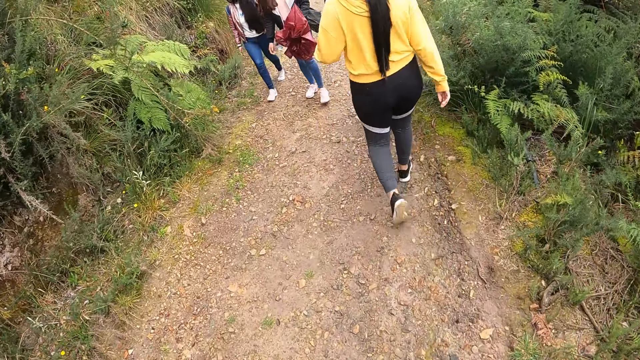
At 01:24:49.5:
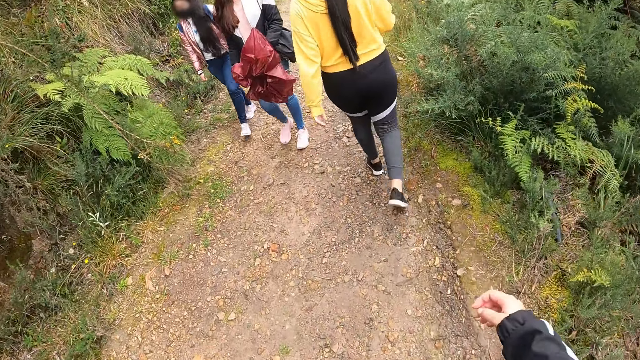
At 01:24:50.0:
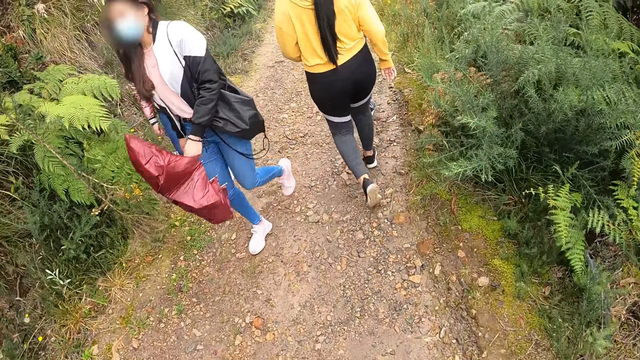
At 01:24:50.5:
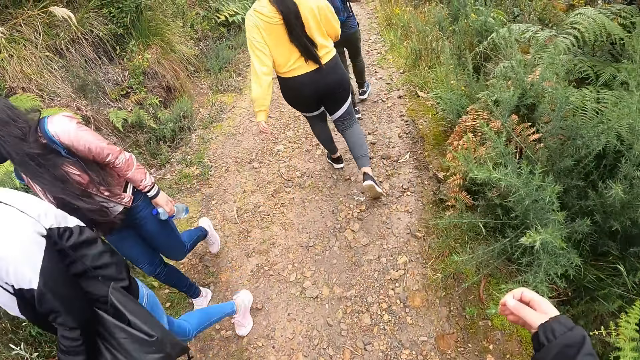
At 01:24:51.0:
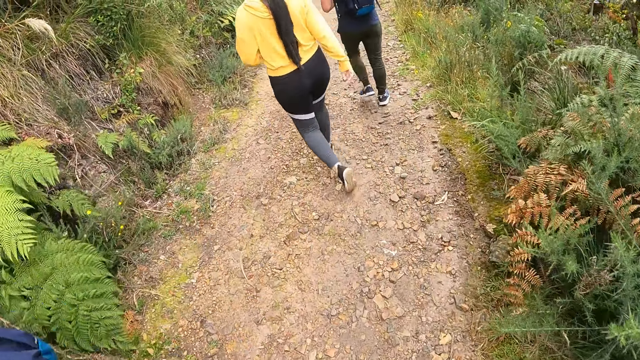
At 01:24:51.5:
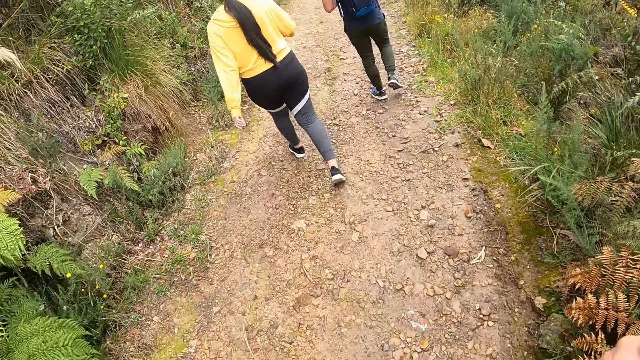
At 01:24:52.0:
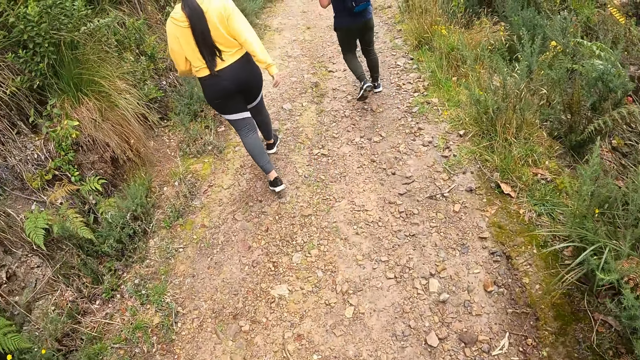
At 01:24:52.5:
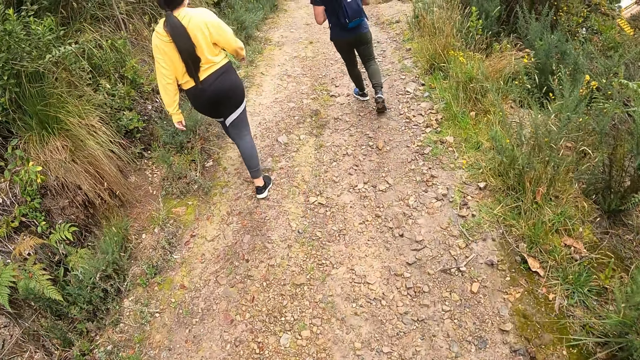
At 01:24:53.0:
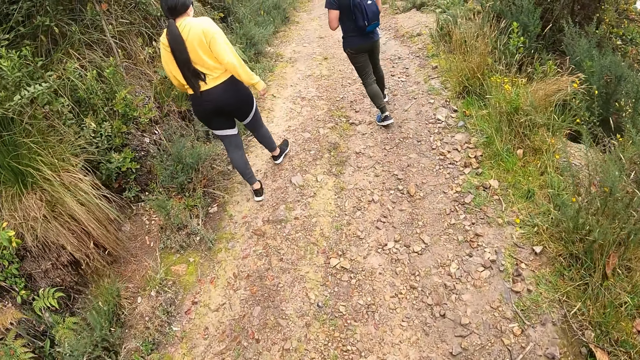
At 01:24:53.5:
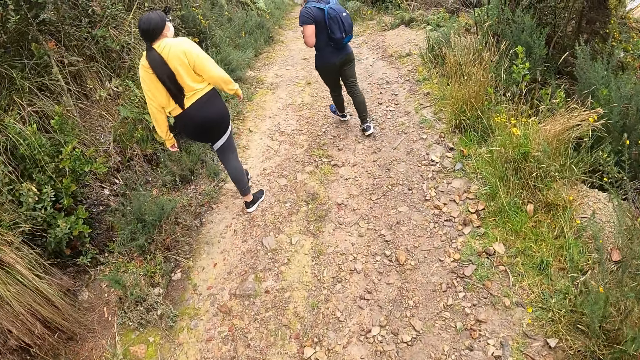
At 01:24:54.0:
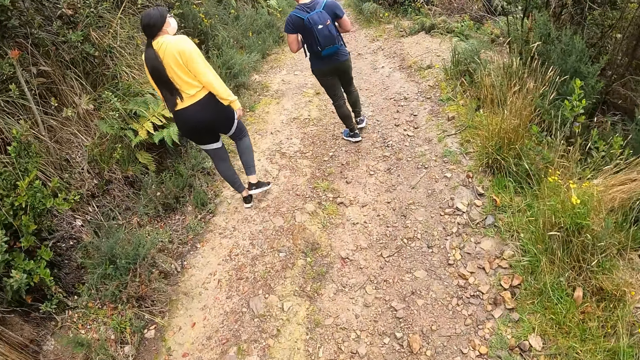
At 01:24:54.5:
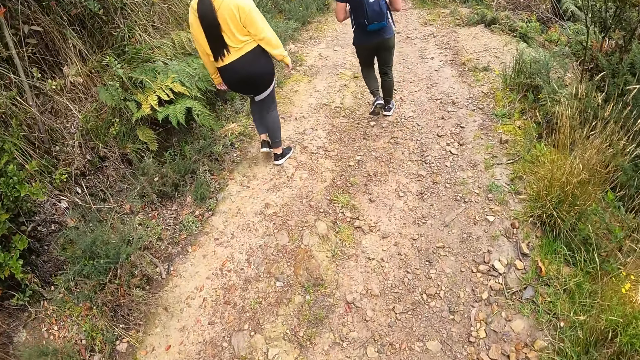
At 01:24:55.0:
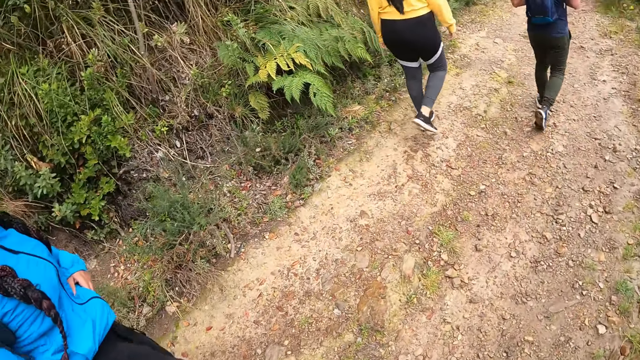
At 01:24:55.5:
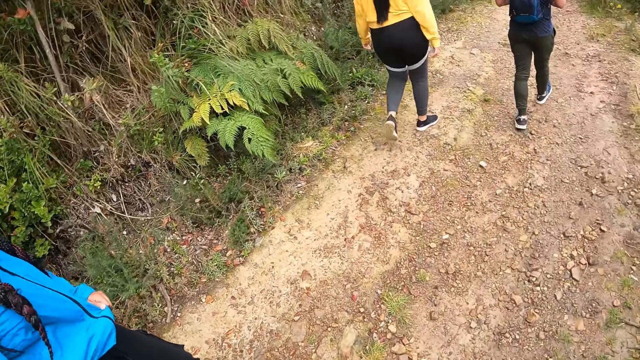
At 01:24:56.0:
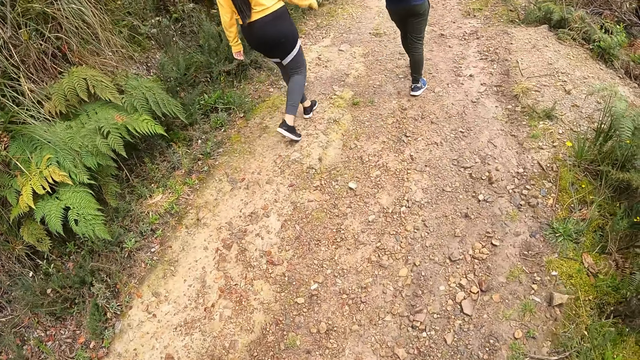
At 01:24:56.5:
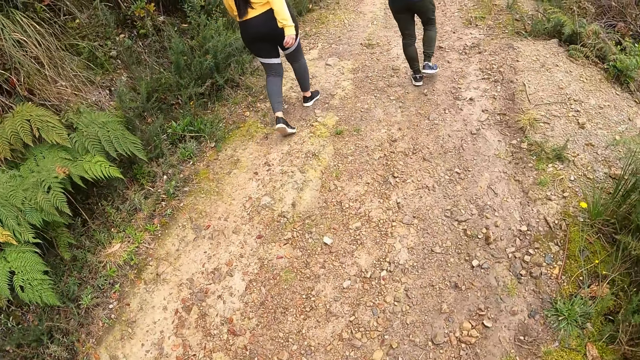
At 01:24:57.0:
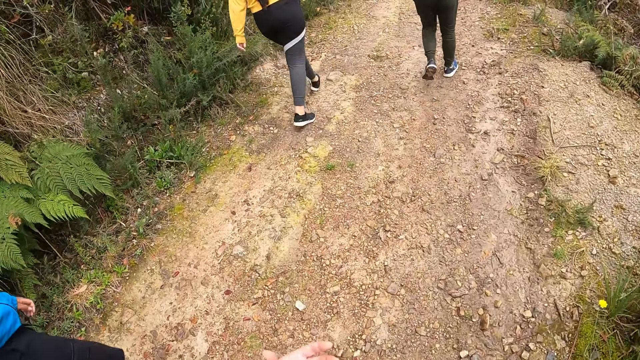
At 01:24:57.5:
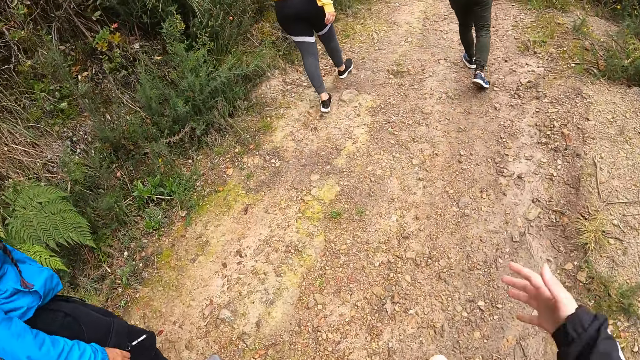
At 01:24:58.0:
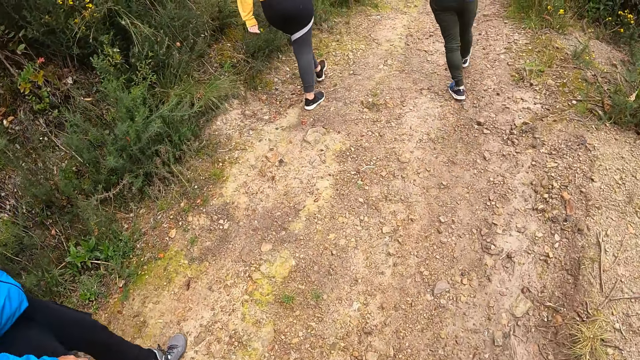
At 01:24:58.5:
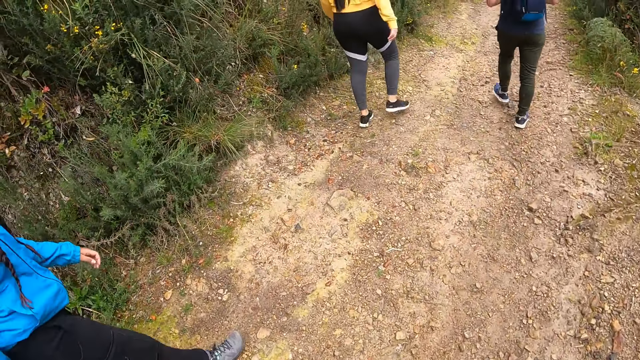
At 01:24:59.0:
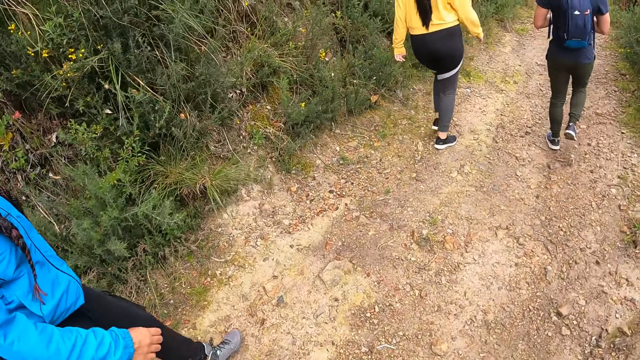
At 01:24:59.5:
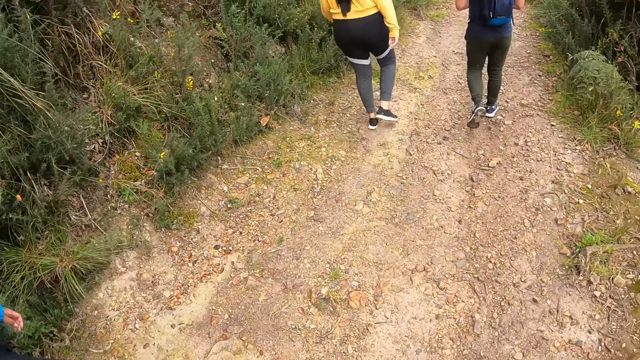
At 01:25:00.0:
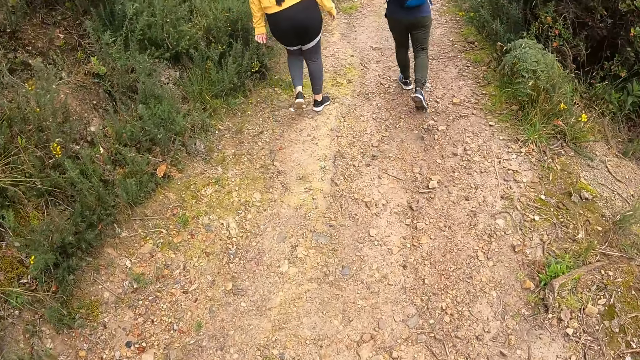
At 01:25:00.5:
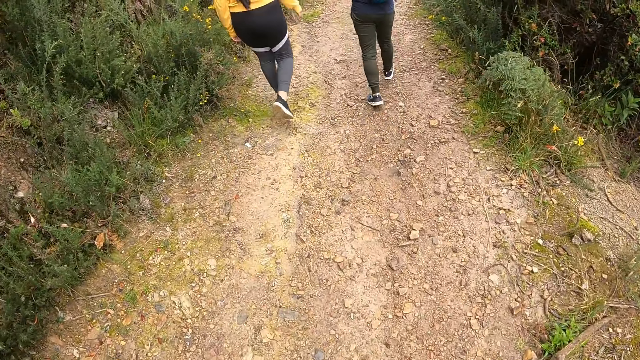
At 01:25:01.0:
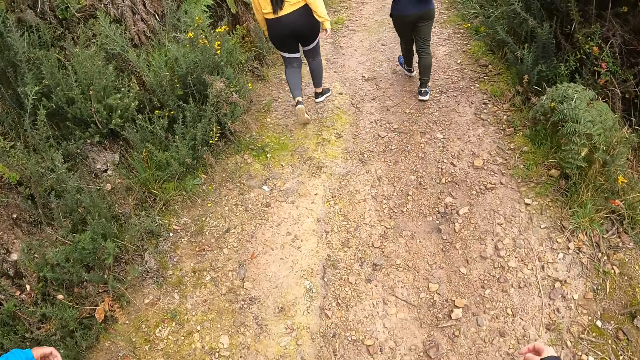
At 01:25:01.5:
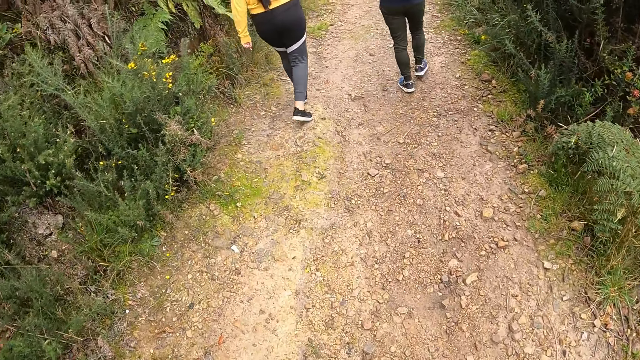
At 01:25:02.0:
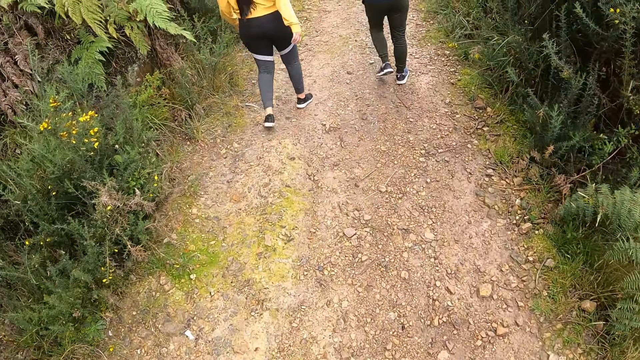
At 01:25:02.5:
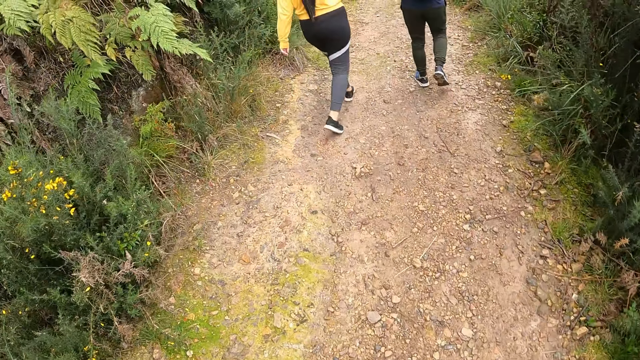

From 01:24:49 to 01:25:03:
The camera wearer raises the right hand repeatedly. They walk around. They look around. They raise the right hand. They walk around.

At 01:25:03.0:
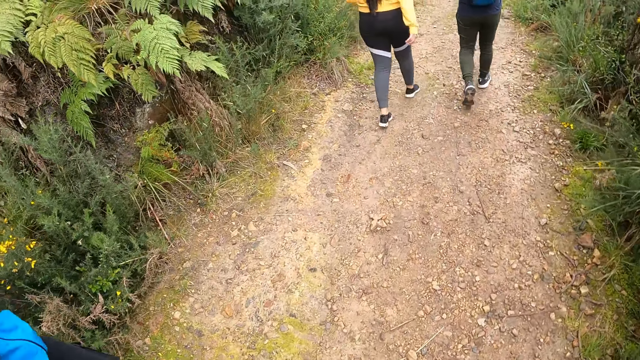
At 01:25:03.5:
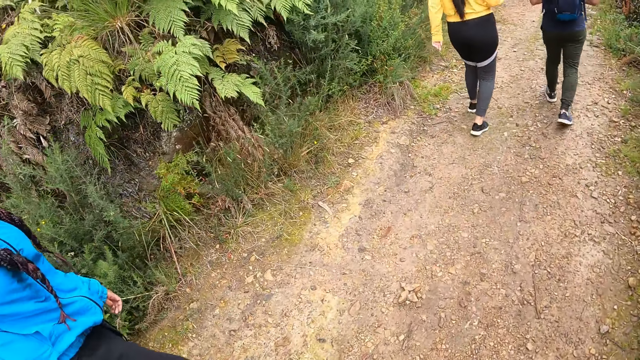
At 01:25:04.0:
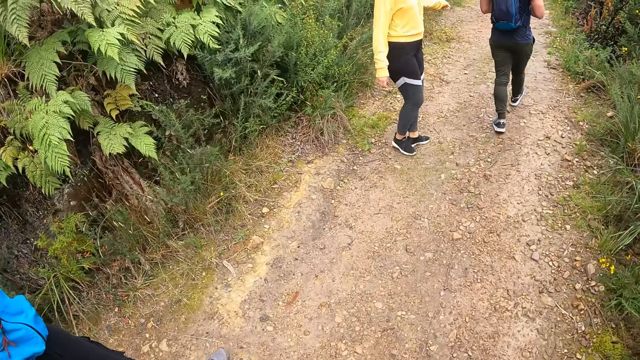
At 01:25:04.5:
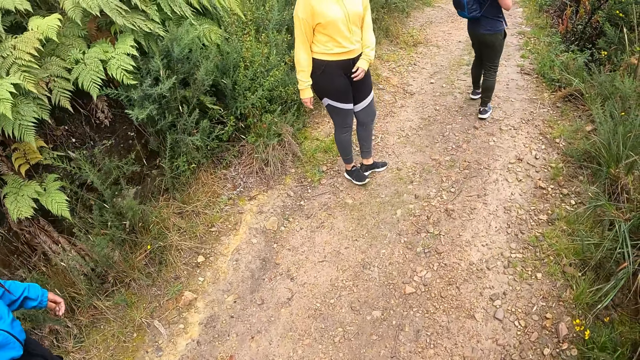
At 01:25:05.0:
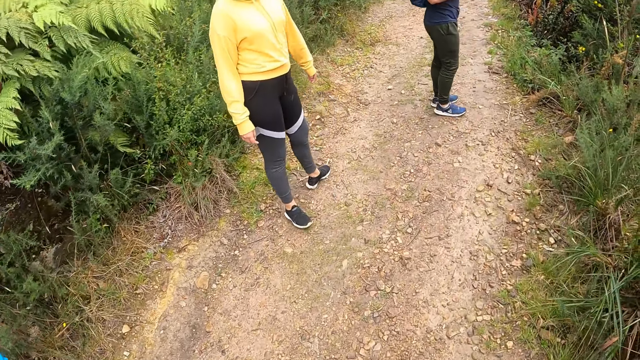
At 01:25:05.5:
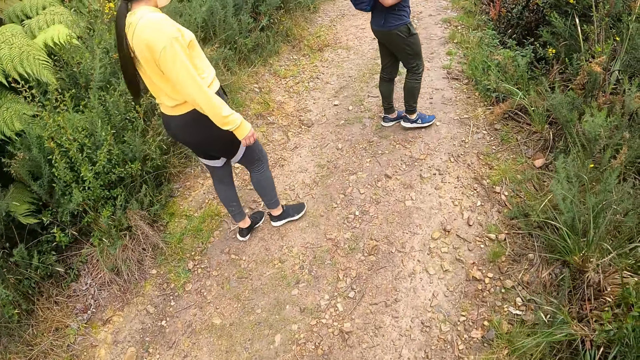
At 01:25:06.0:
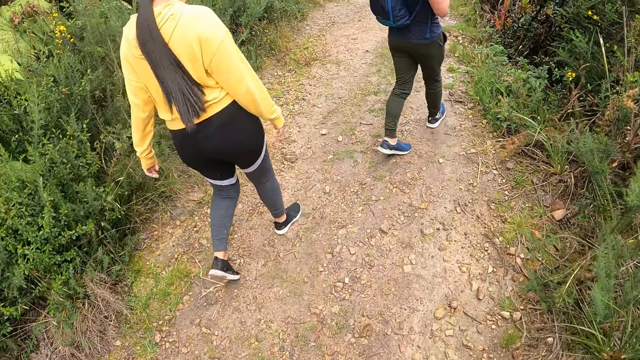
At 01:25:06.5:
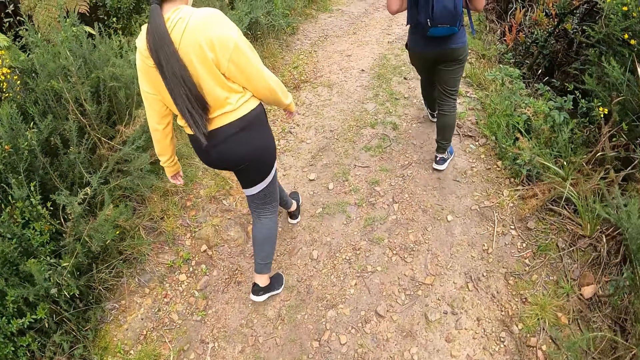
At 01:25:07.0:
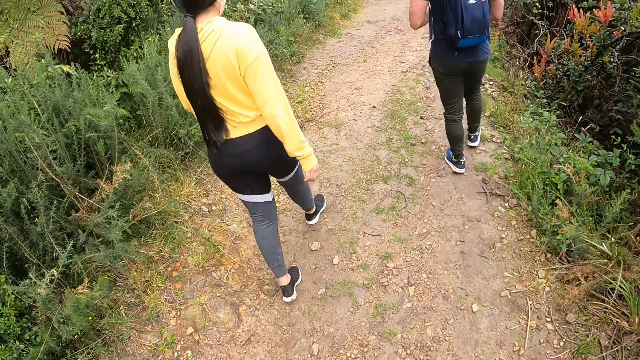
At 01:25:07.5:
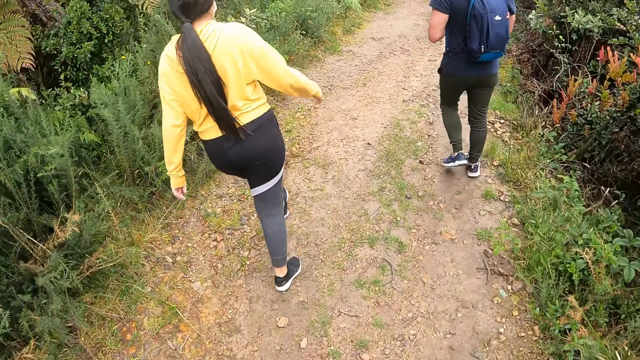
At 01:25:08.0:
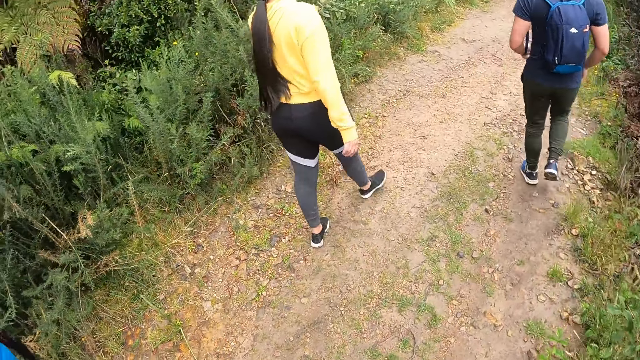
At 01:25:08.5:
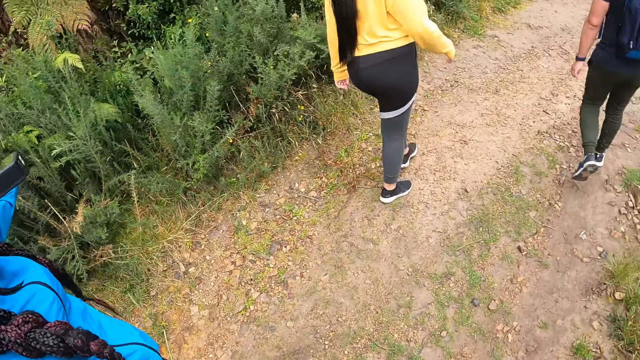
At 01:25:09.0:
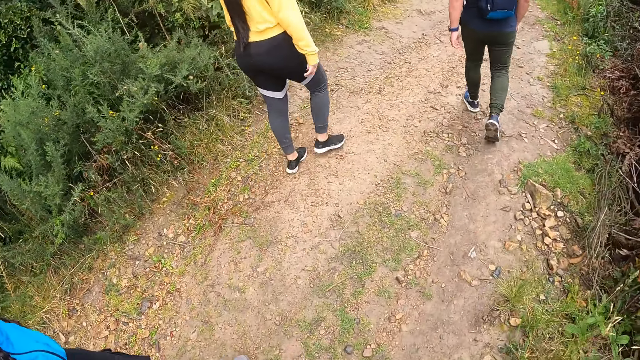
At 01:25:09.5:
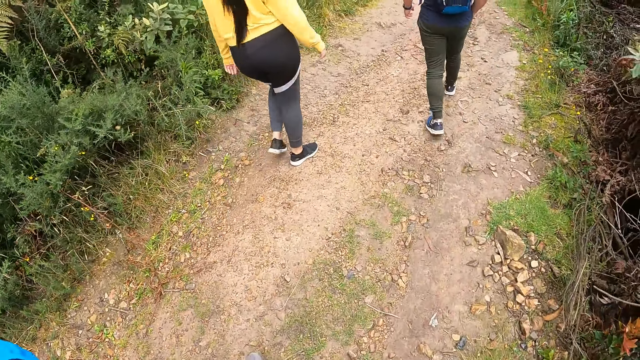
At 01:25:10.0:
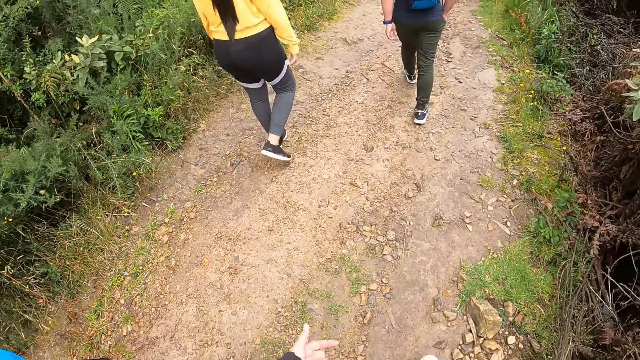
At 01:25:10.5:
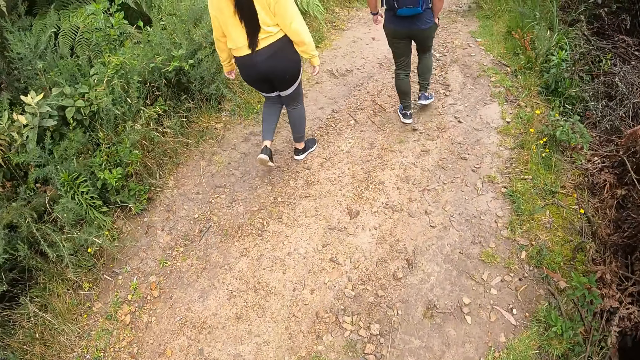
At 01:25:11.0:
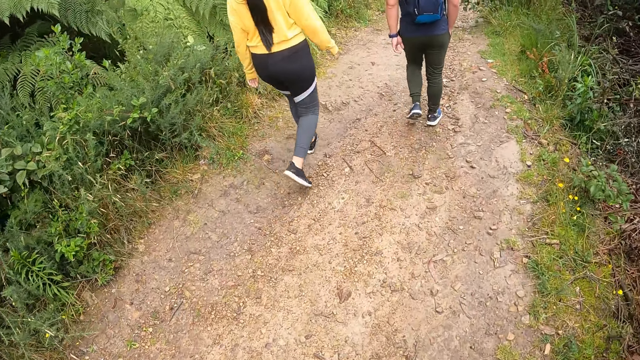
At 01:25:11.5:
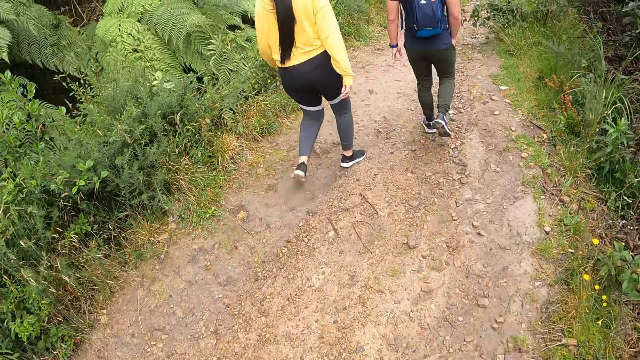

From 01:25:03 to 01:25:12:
A woman looks around. The camera wearer looks around.
